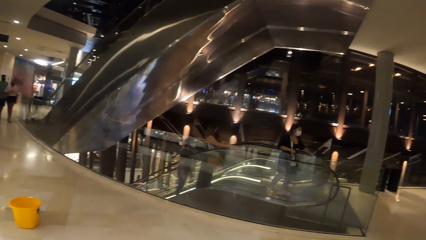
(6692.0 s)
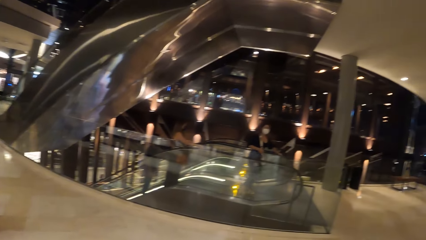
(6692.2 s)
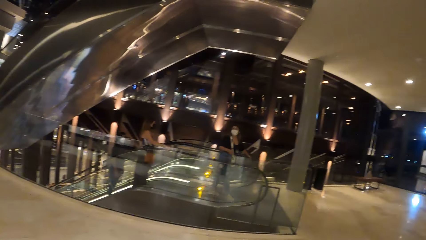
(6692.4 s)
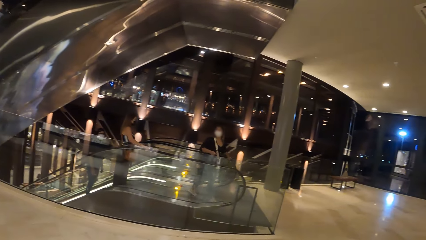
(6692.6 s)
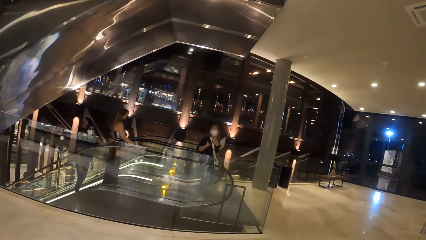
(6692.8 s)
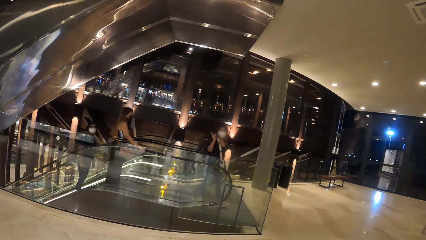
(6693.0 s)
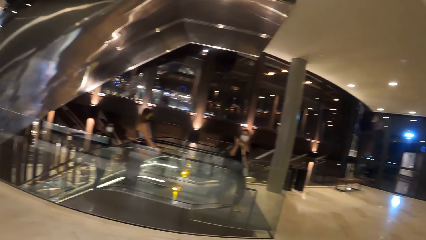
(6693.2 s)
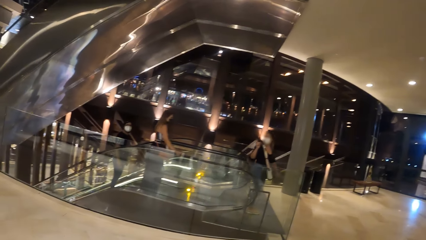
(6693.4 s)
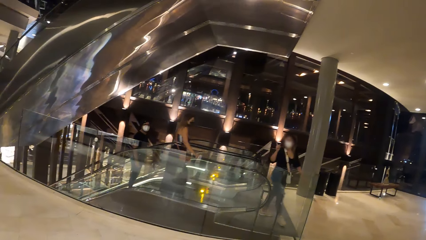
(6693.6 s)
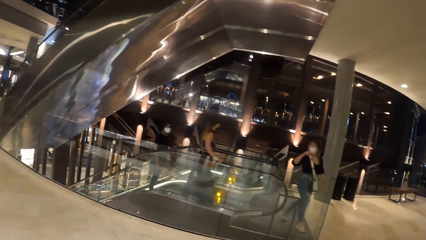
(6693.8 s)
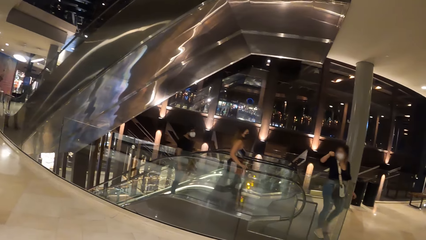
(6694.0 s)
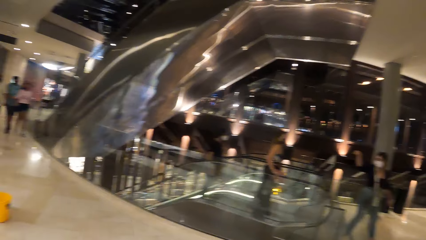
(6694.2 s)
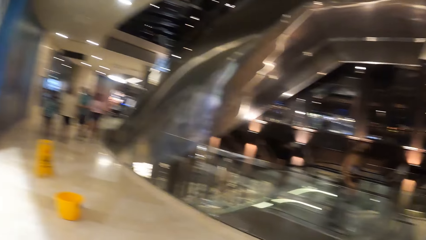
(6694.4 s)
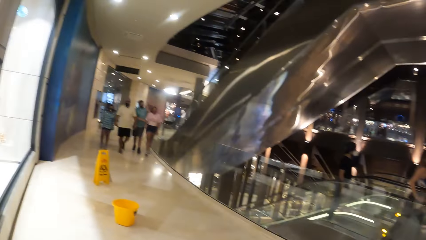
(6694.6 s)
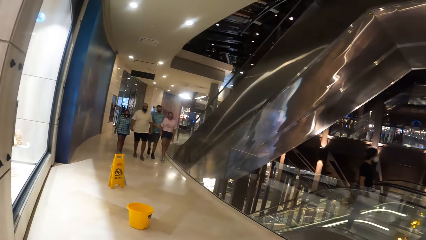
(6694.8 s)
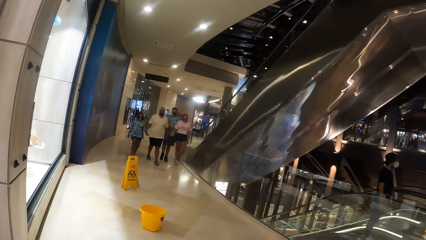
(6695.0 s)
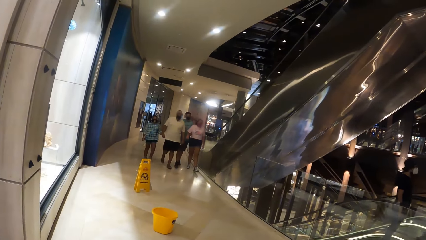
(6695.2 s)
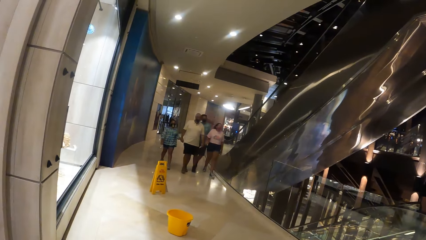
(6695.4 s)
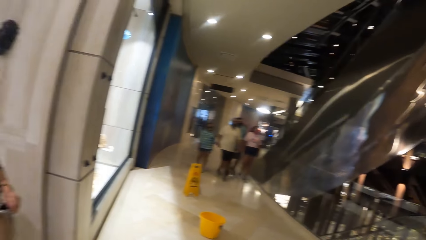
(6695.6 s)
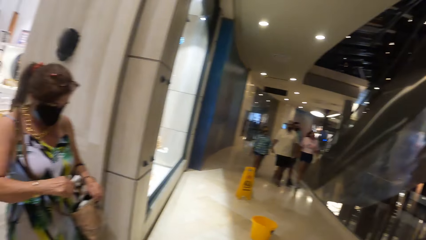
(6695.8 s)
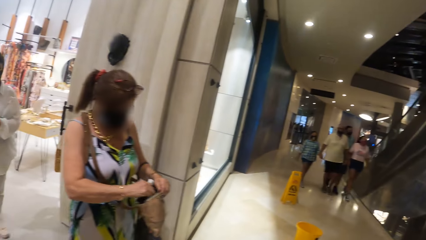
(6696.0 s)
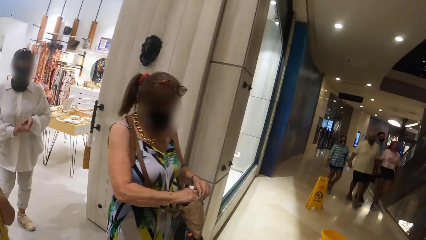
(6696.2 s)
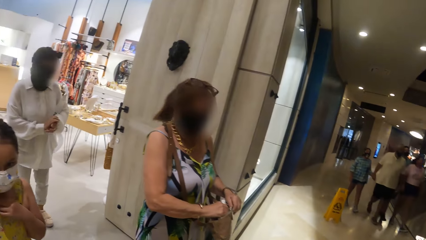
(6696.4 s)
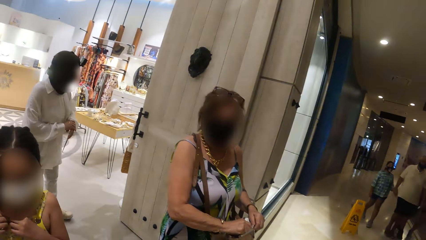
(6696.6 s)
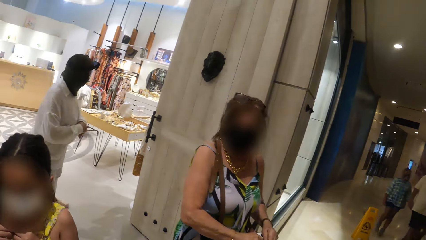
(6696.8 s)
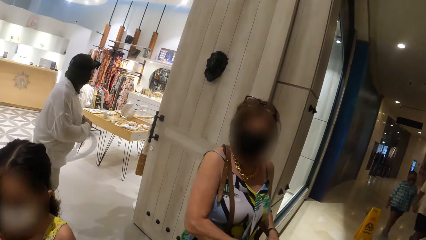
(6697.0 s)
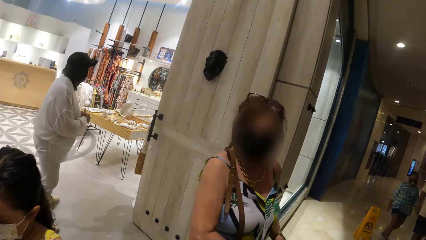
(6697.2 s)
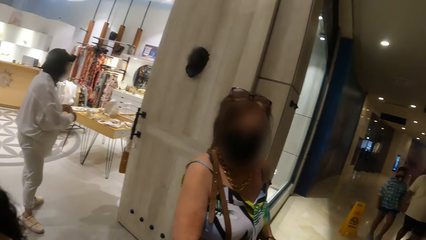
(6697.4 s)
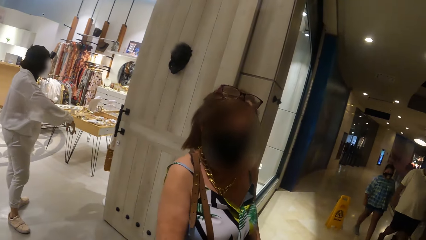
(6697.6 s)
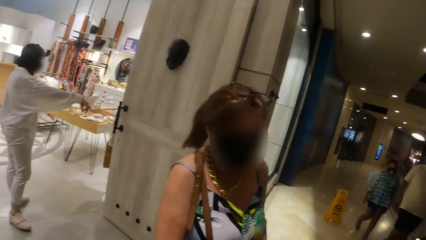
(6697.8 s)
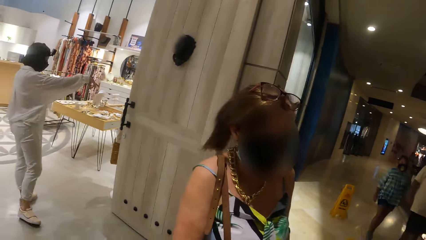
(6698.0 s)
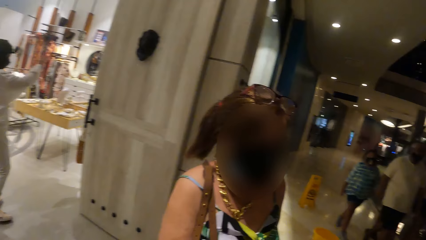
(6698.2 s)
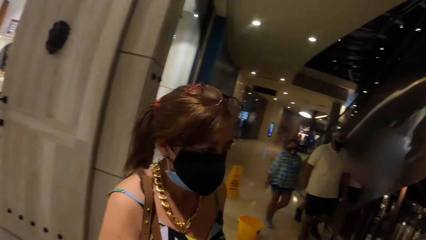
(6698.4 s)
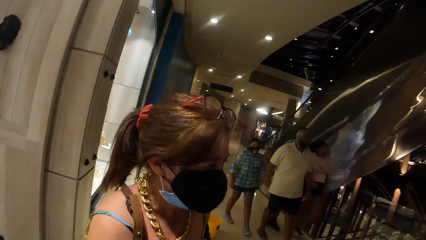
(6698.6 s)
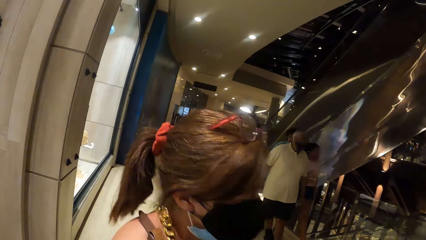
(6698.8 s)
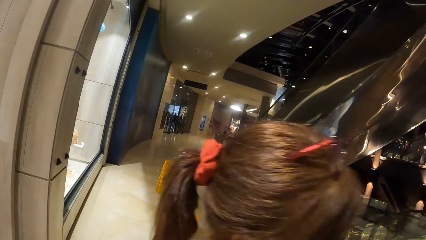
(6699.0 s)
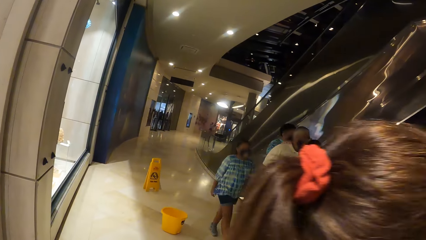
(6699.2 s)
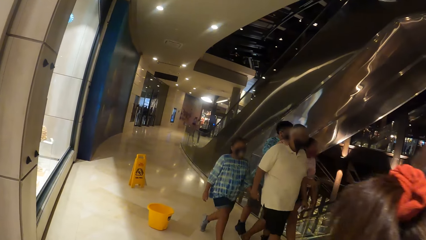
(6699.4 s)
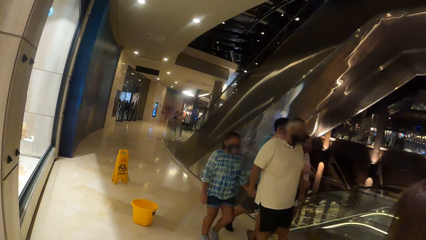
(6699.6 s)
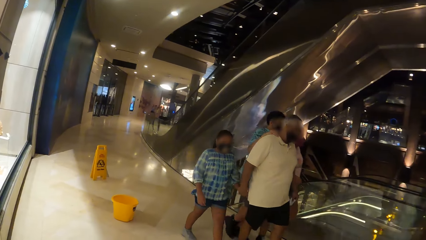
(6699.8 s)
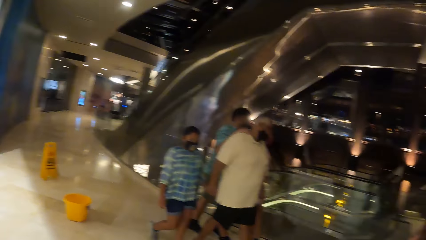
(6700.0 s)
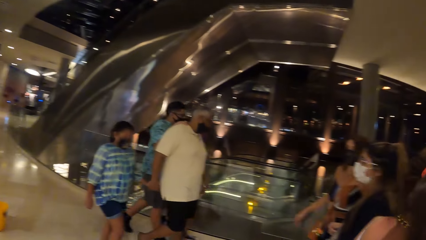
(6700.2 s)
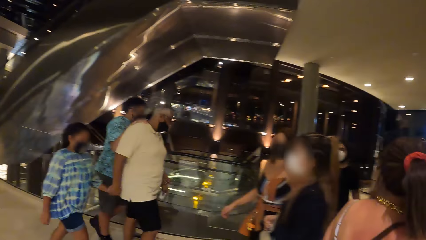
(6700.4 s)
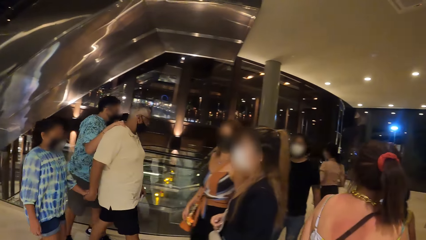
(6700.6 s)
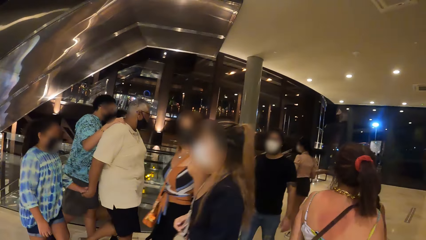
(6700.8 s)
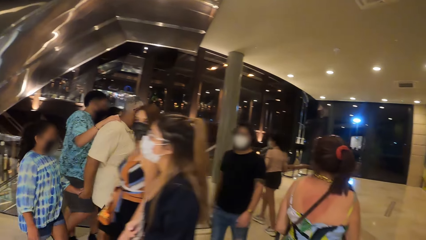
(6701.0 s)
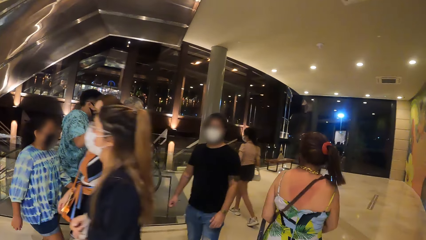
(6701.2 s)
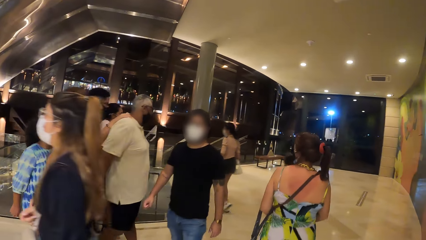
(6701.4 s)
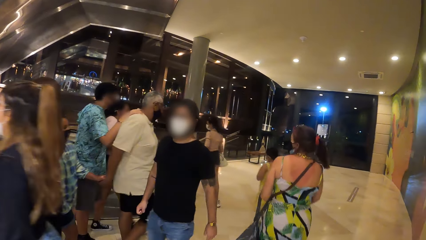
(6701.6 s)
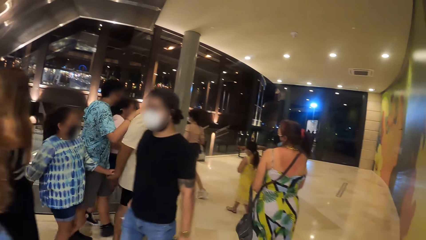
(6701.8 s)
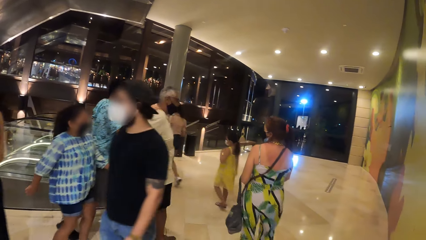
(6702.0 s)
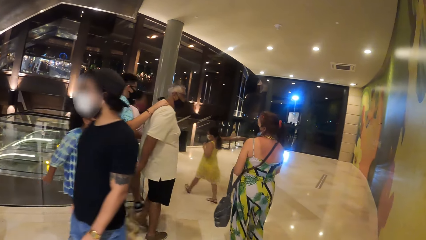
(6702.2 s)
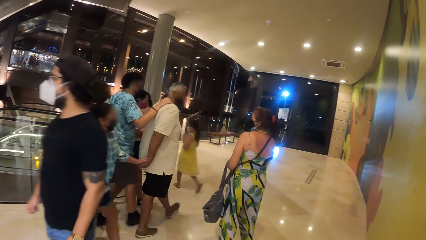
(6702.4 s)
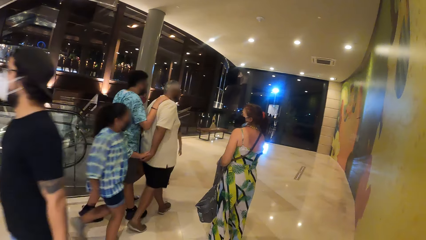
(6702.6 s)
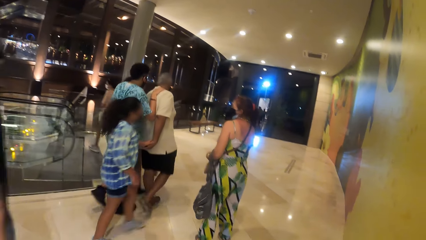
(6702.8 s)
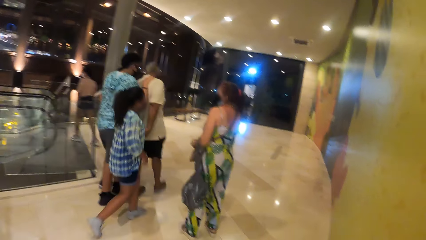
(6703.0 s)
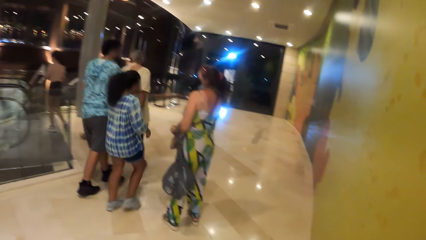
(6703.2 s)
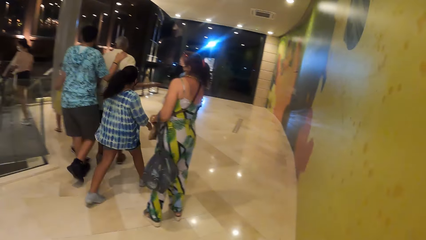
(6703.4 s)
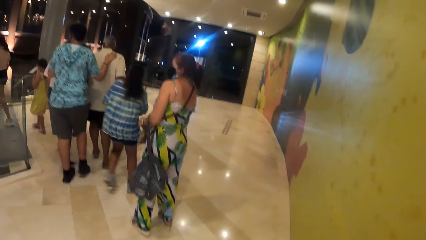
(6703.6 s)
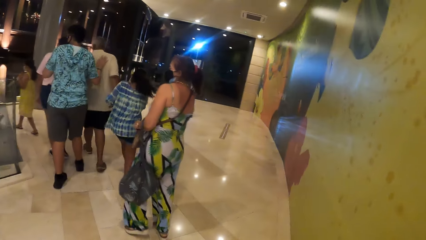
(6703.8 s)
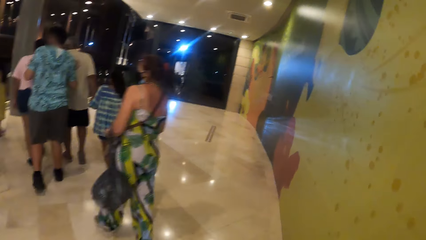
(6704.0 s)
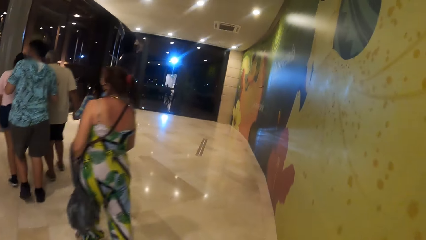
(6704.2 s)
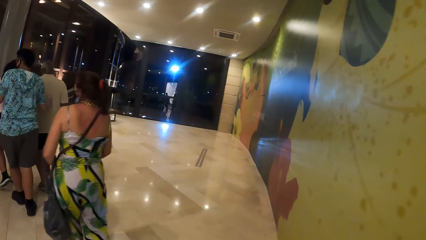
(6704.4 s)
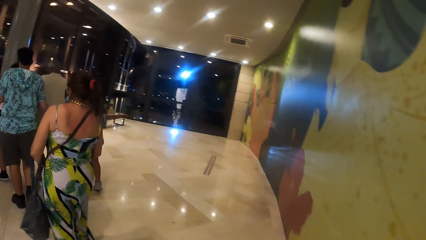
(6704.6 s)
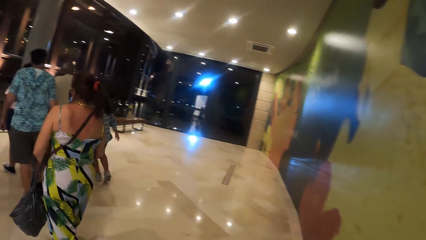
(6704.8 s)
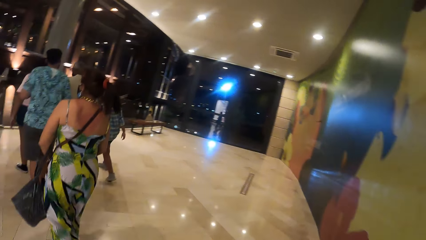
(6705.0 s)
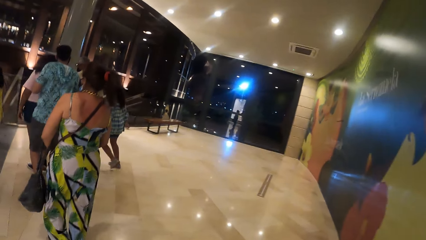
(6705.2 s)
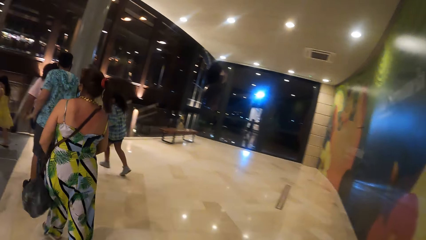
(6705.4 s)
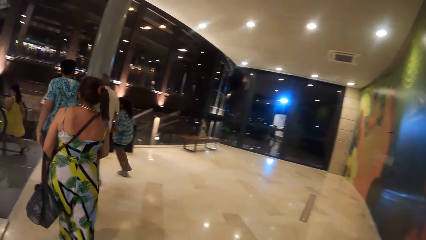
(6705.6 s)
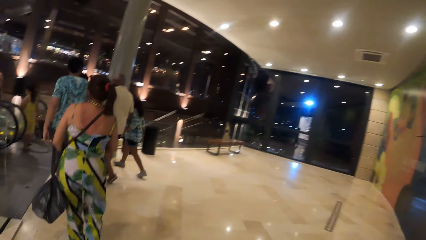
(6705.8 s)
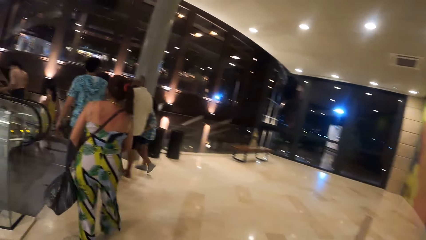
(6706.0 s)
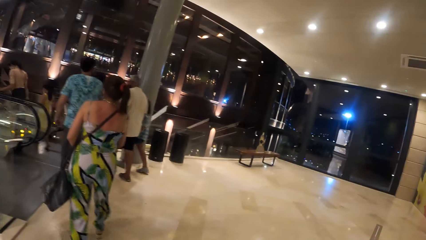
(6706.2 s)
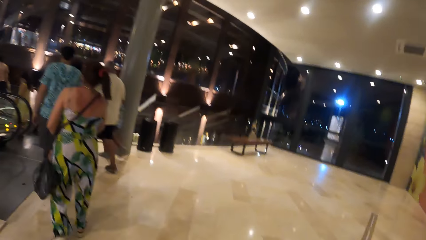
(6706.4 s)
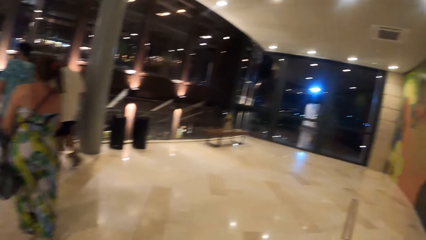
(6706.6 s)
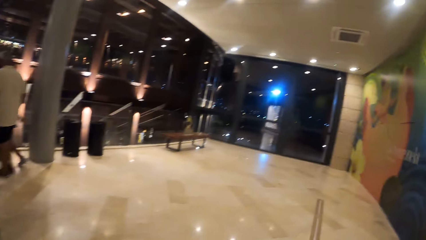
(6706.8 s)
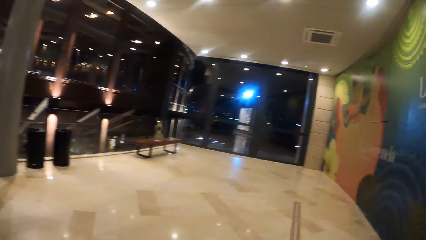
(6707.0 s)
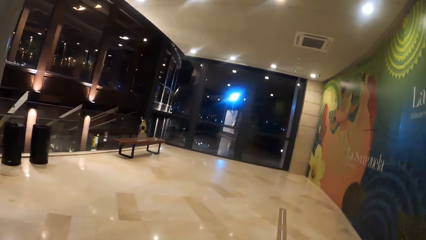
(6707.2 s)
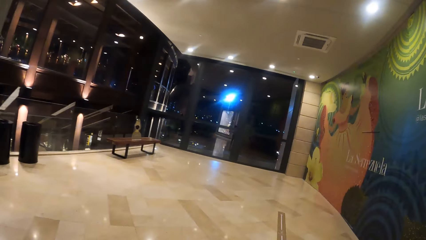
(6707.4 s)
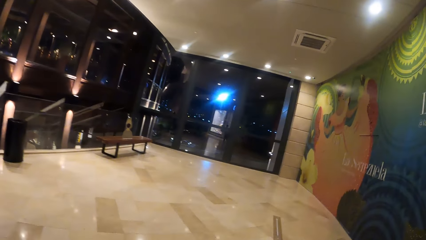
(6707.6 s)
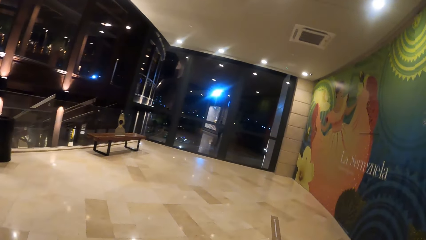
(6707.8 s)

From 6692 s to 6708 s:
The camera wearer moves their hand and walks towards a bench on the hallway.
